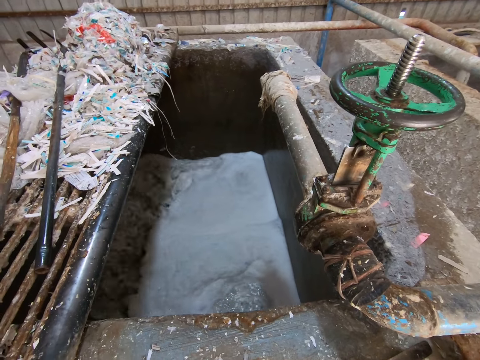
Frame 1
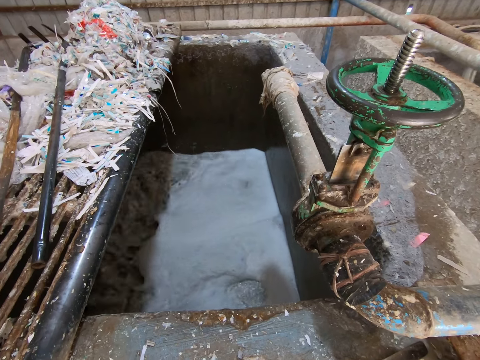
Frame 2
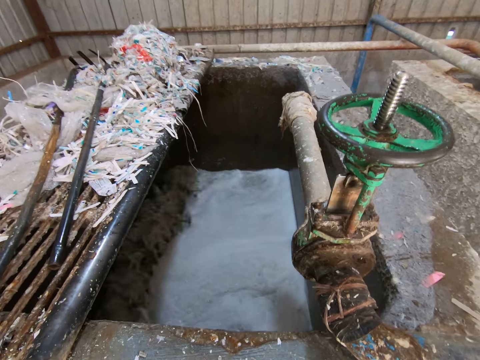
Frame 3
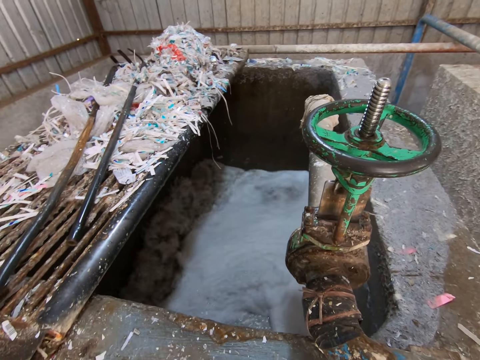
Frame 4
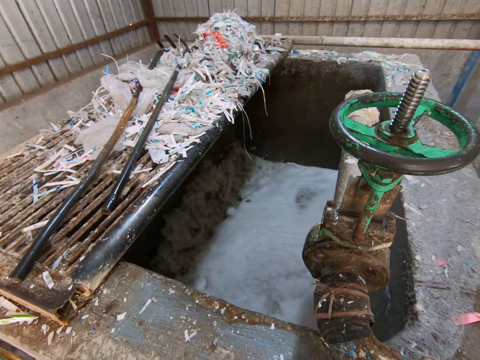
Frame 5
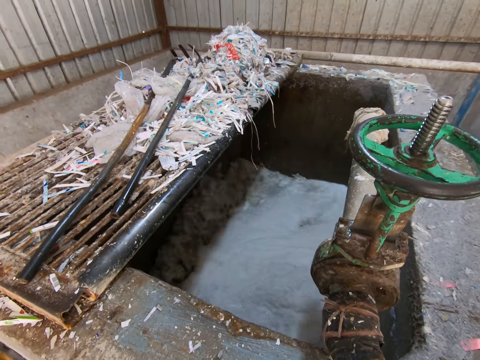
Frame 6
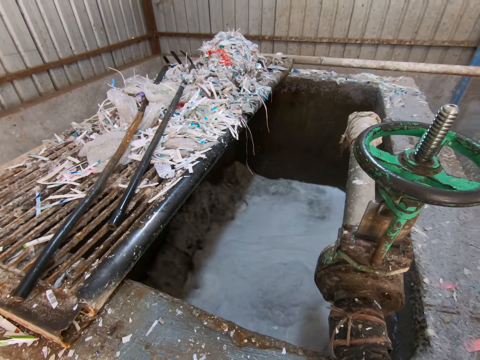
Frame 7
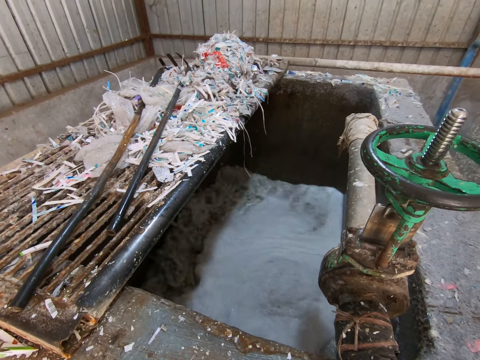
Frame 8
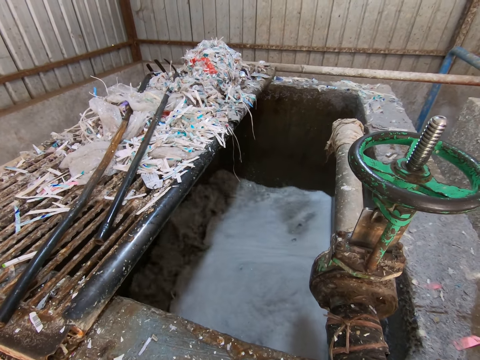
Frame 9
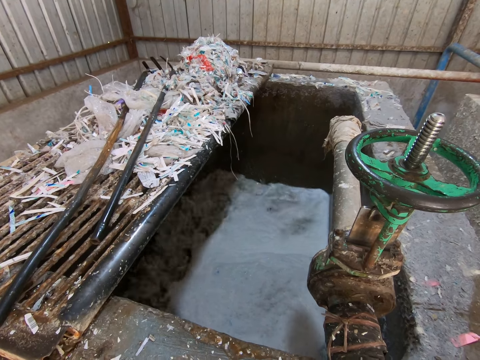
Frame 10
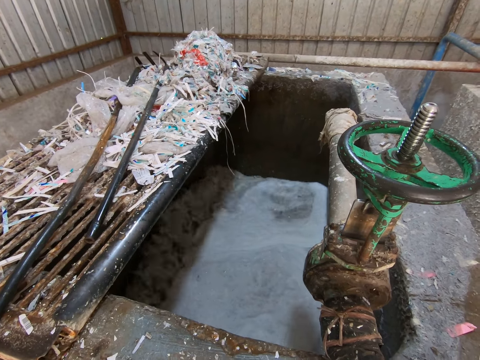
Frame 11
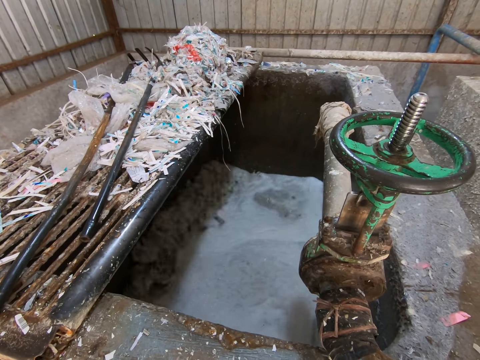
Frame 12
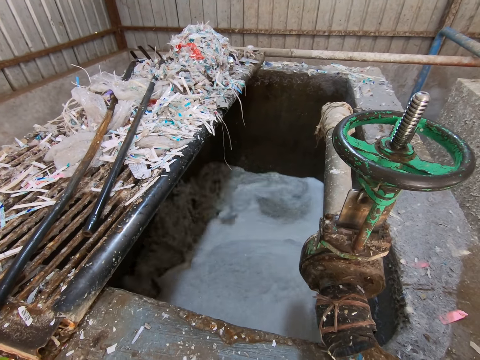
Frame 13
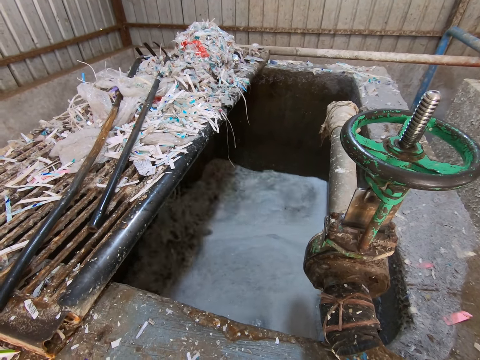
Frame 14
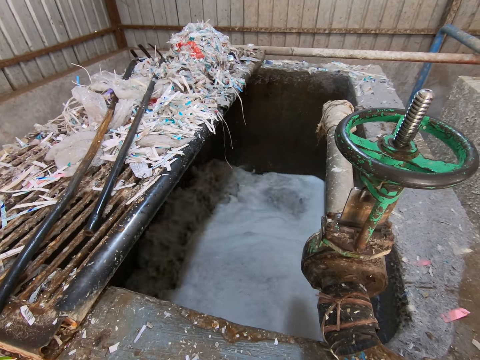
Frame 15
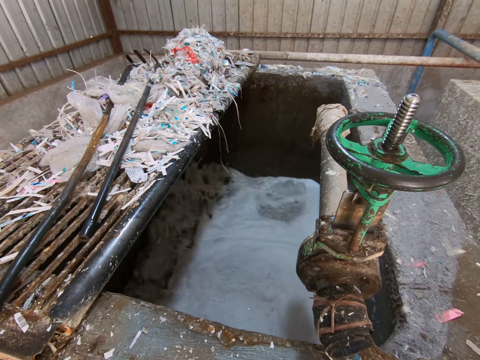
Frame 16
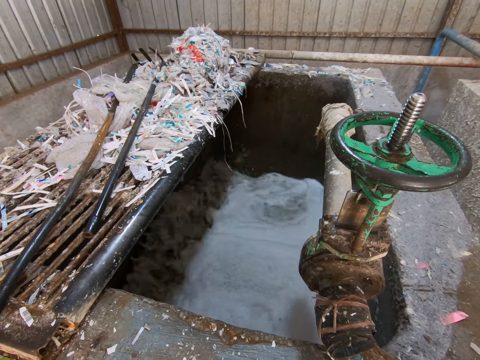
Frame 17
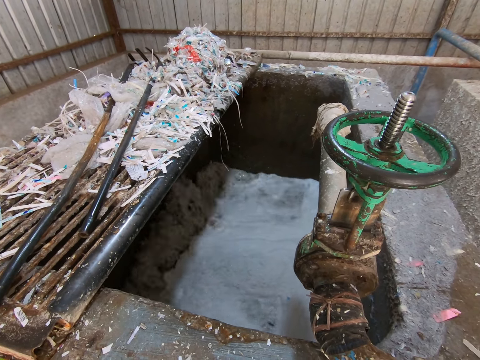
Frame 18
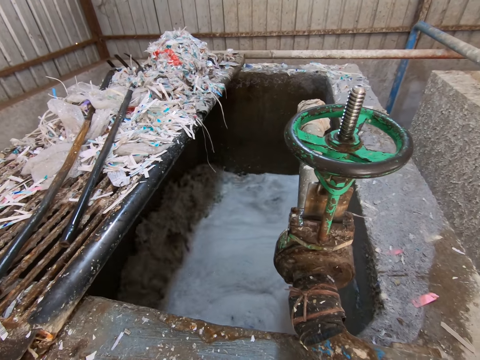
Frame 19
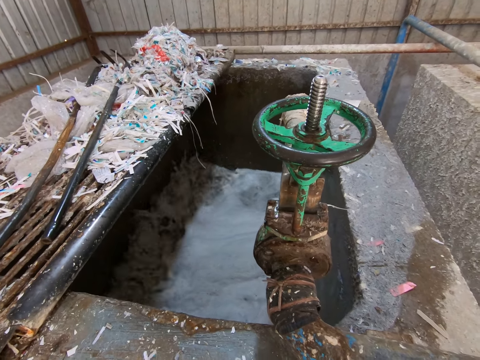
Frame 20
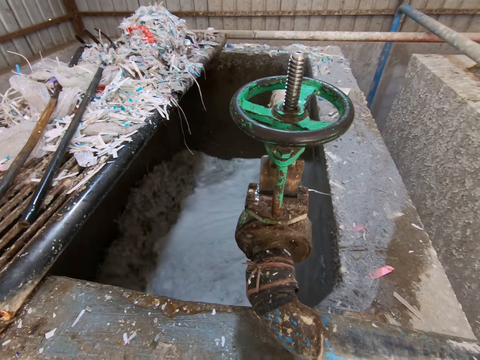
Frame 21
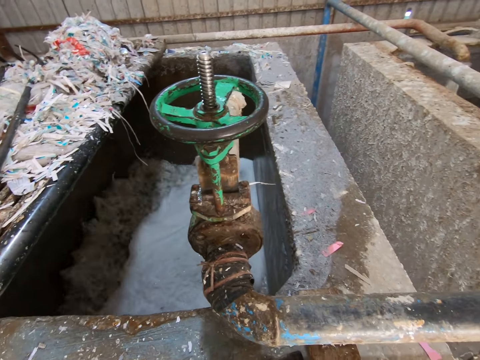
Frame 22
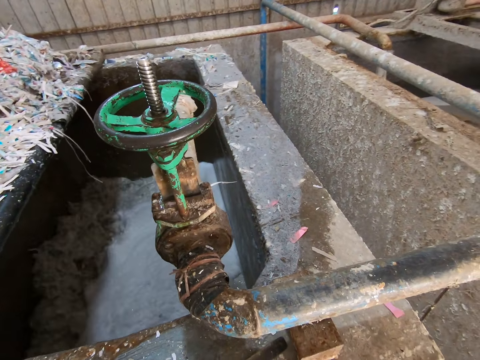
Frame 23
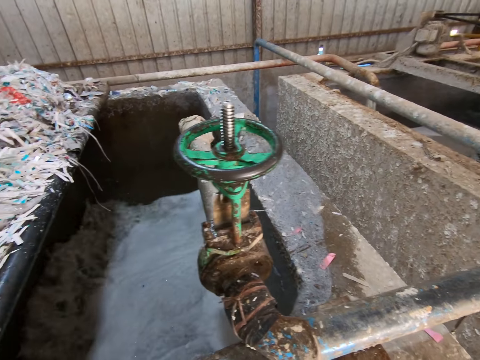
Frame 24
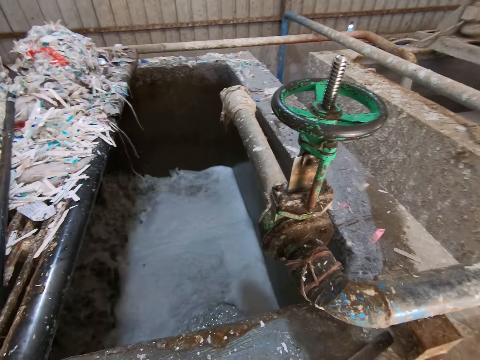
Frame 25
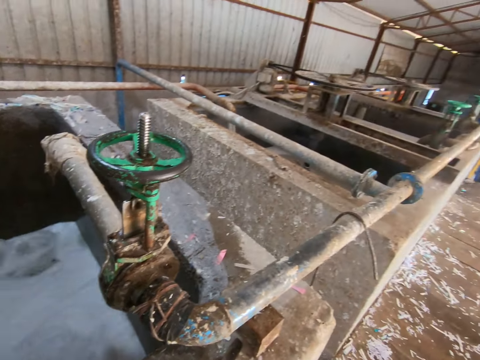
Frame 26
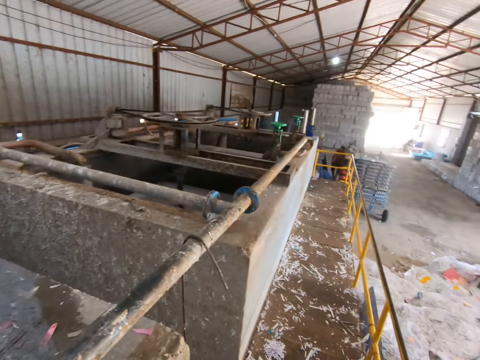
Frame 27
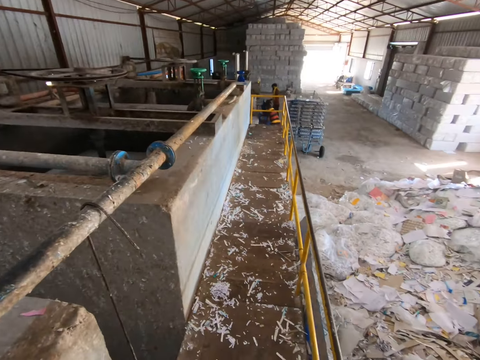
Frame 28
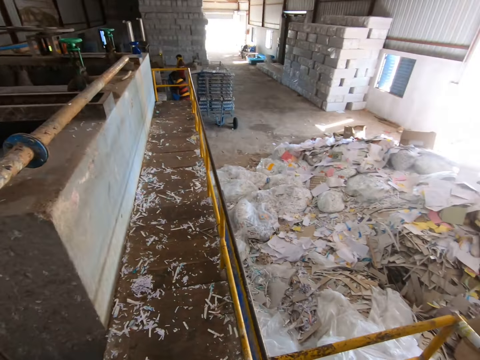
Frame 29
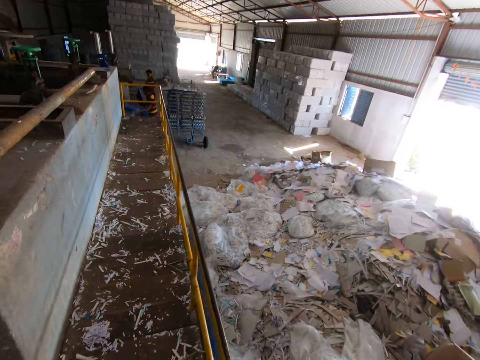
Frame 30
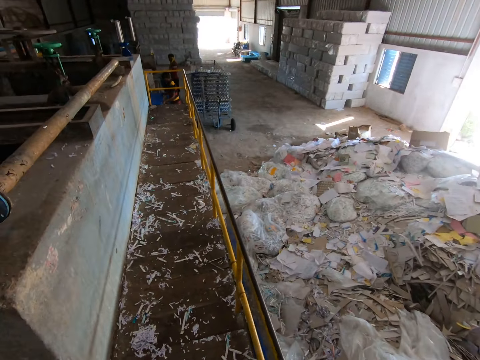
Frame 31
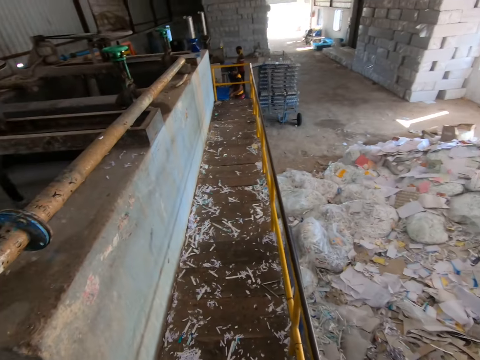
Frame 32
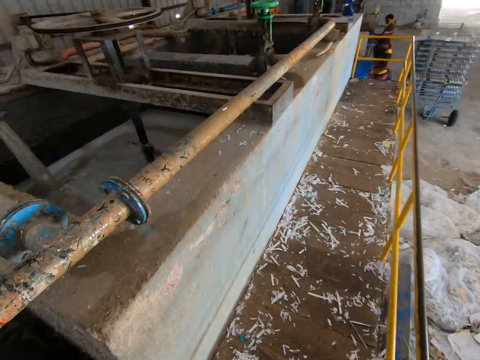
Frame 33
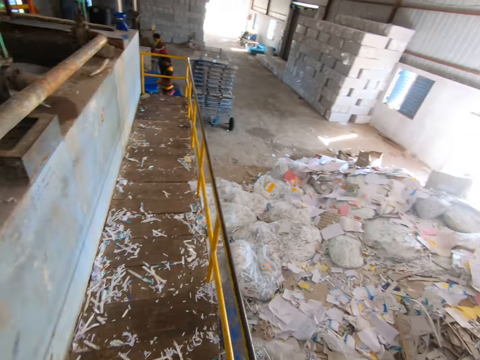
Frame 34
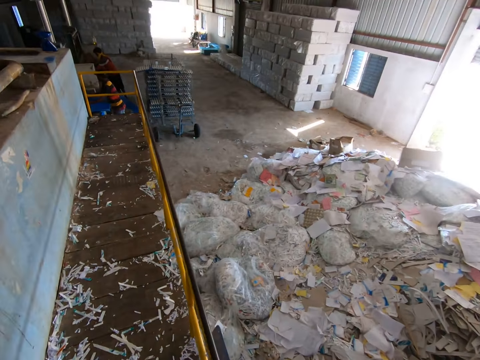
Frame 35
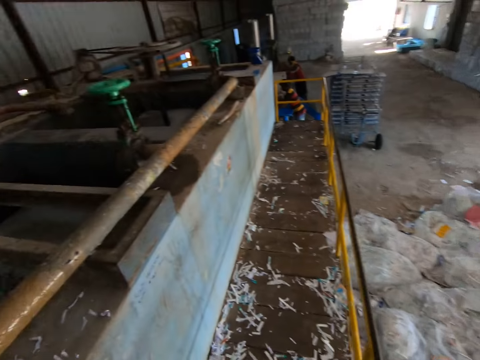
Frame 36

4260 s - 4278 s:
The camera wearer walks.

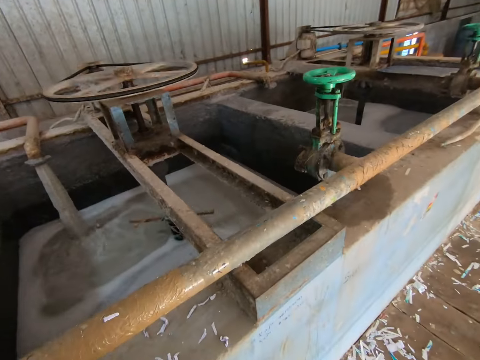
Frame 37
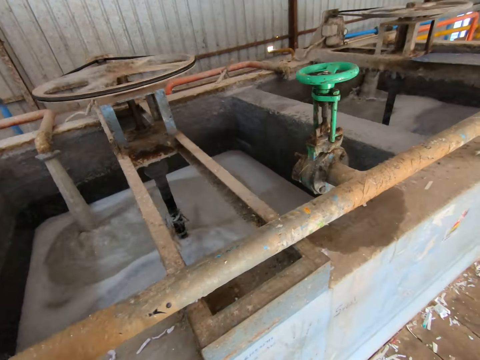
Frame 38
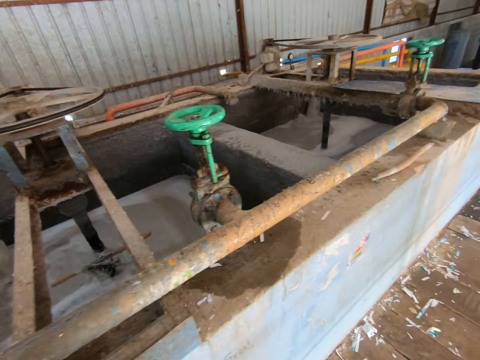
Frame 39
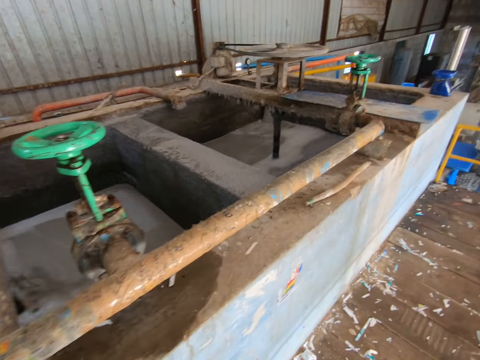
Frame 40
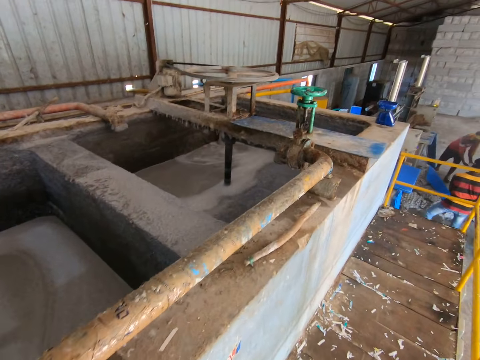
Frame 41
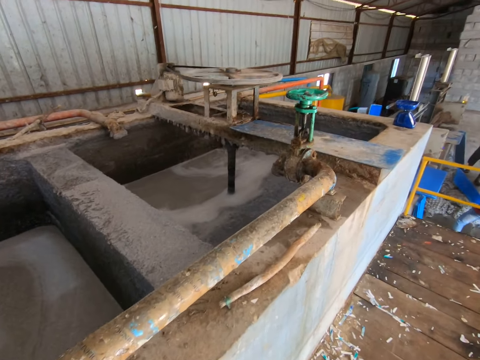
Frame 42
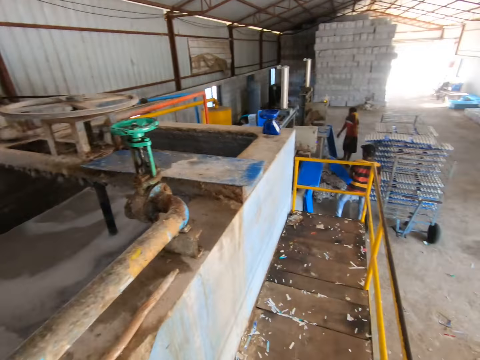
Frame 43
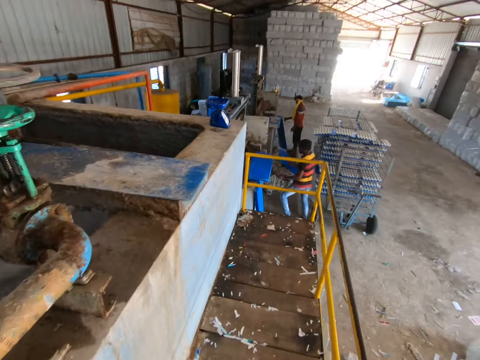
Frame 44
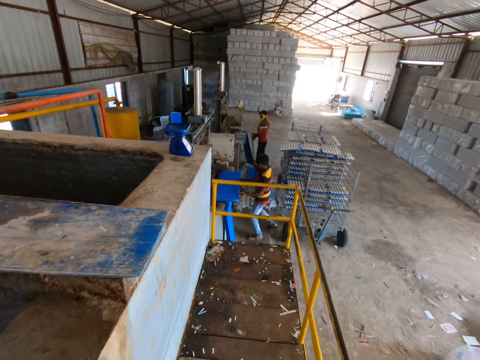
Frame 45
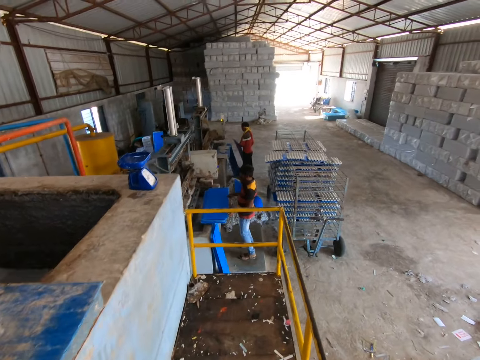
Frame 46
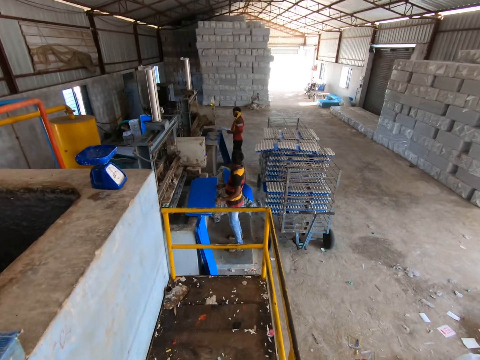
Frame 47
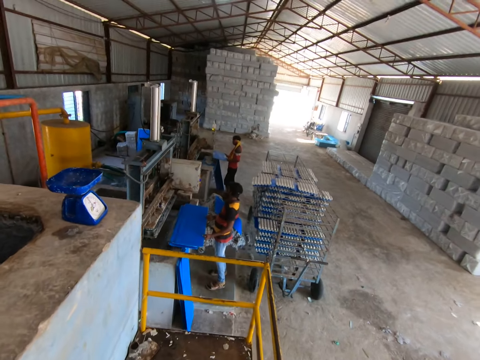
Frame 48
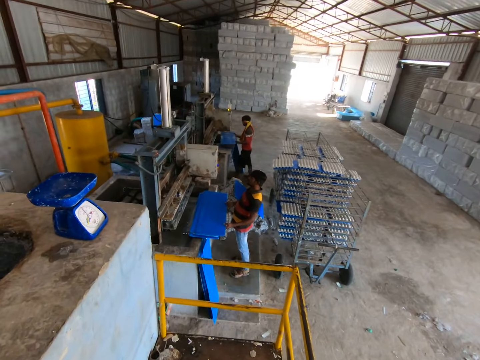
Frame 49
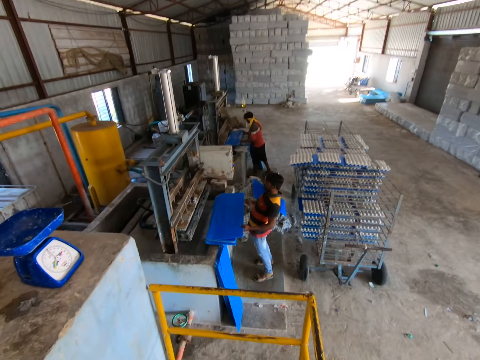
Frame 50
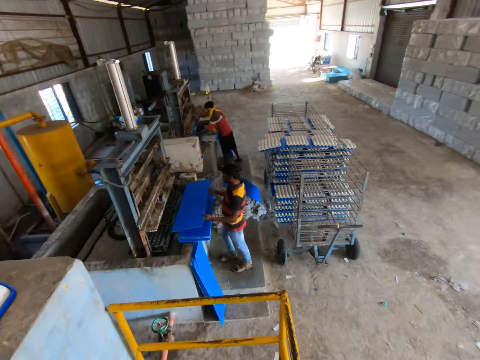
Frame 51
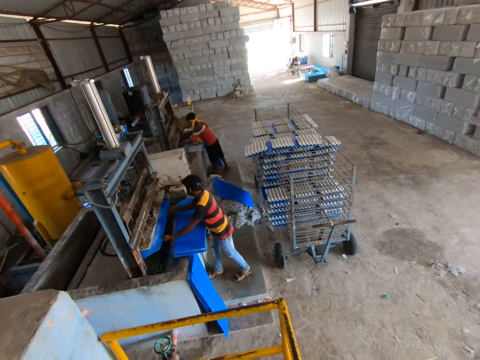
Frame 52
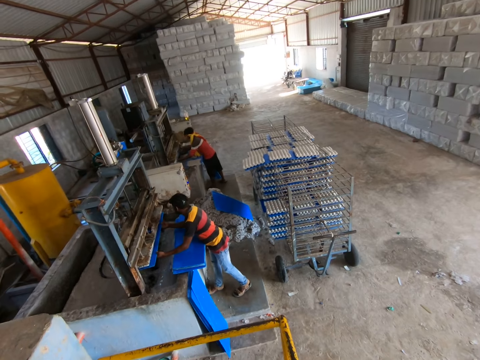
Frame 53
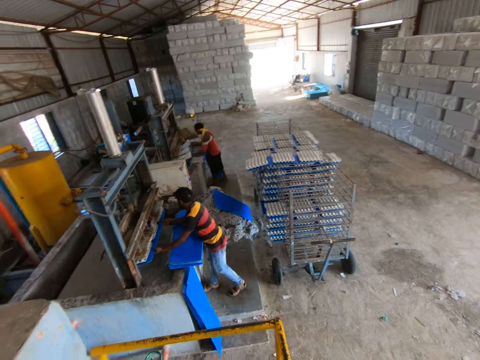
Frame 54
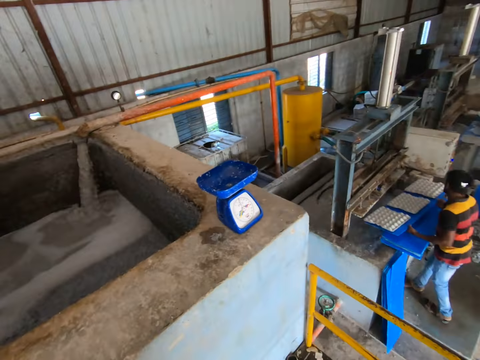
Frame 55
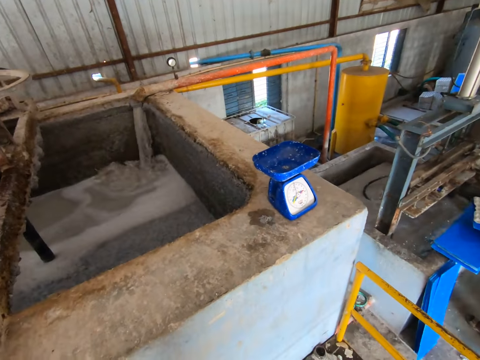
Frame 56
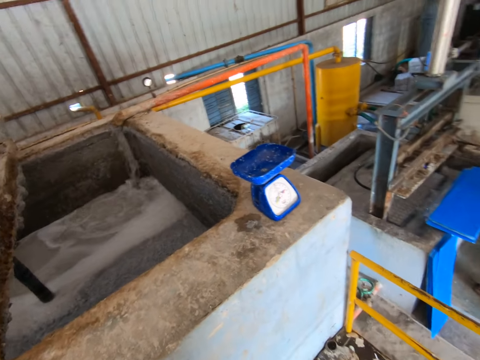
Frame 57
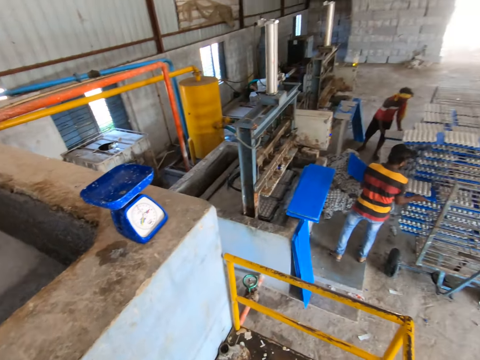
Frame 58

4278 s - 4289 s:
A man picks up a plastic tray from the floor with both hands. Another man removes a plastic tray from the plastic trays on the fence with his hands. The first man collects egg trays from the egg tray forming machine with the plastic tray in his hands. The other man collects egg trays from the egg tray forming machine with the plastic tray in his hands. The first man removes the plastic tray of egg trays from the egg tray forming machine with both hands. The other man removes the plastic tray of egg trays from the egg tray forming machine with both hands. The other man places the plastic tray of egg trays in the tray rack with his hands. The first man places the plastic tray of egg trays in the tray rack with his hands.
